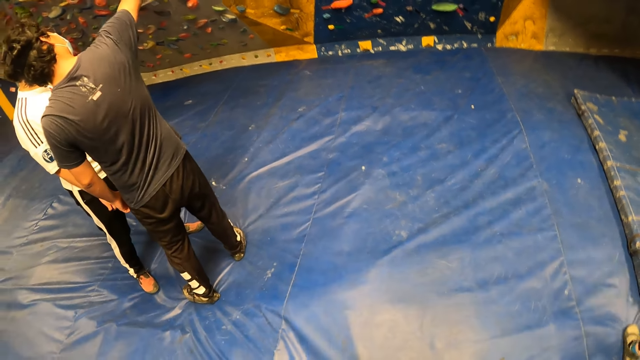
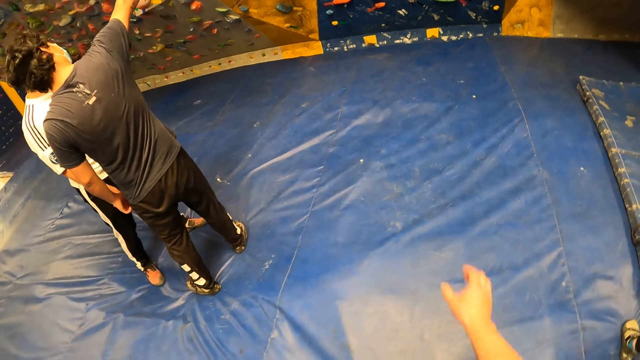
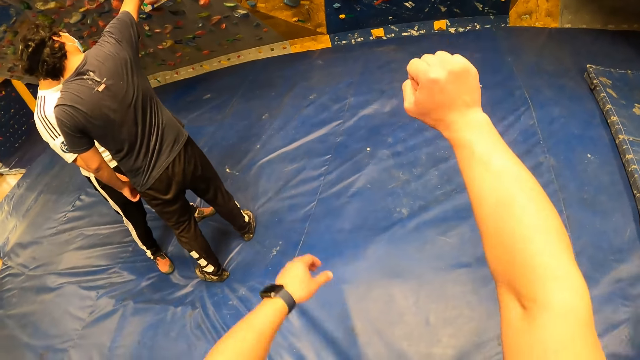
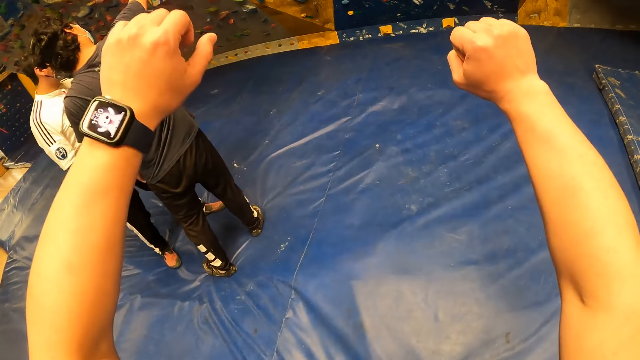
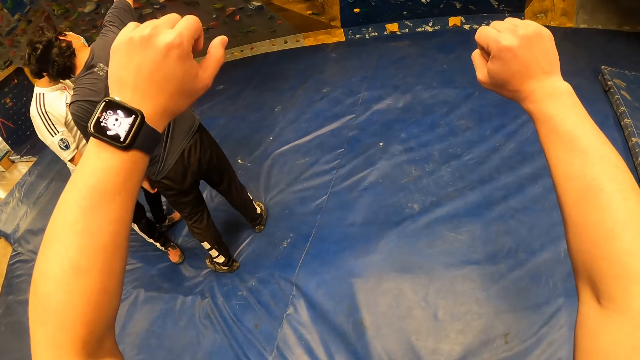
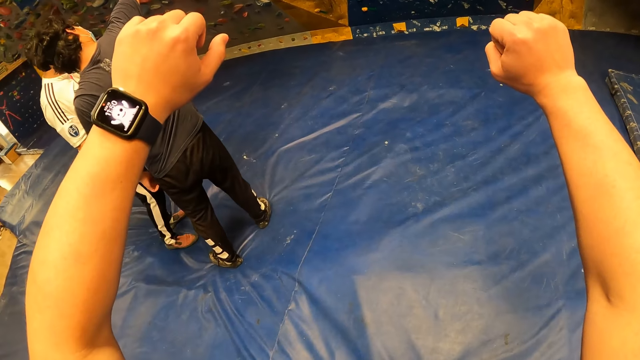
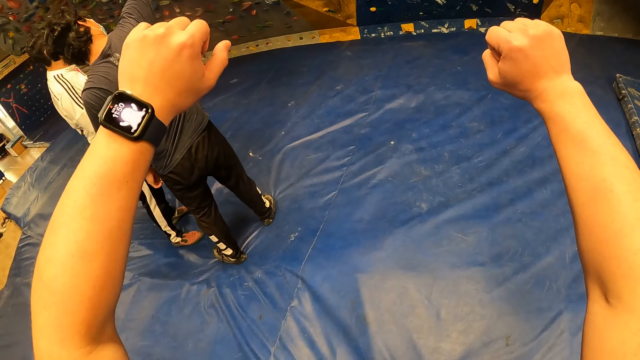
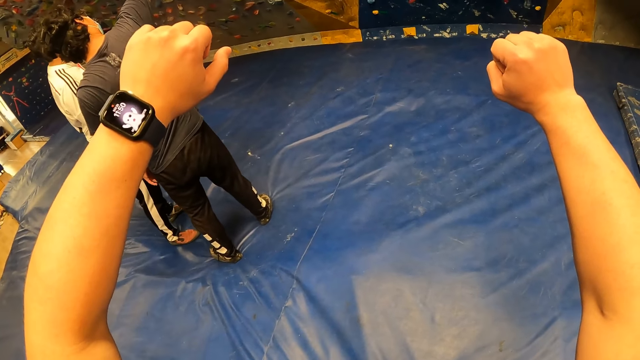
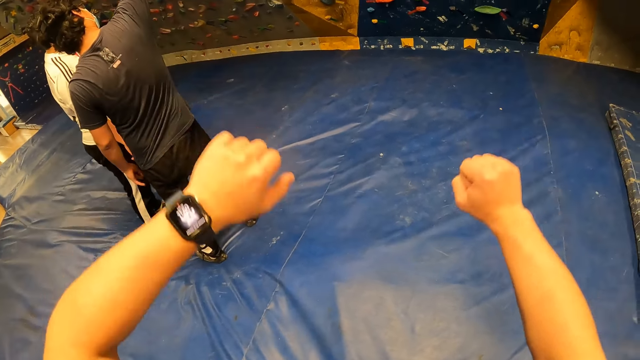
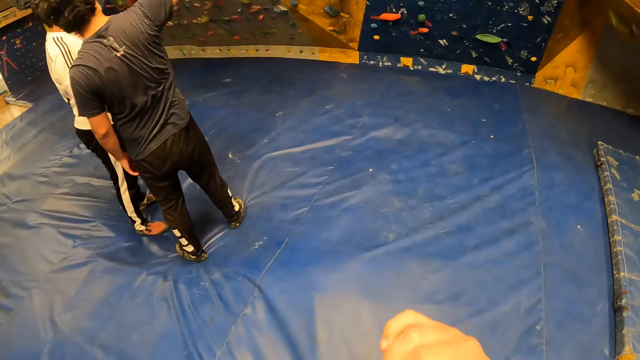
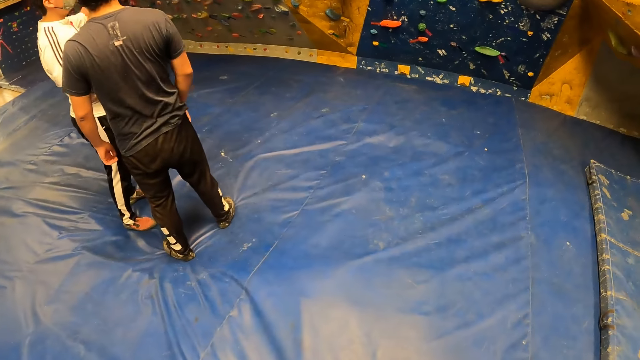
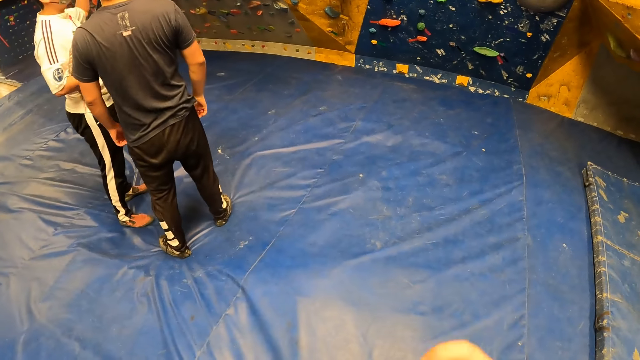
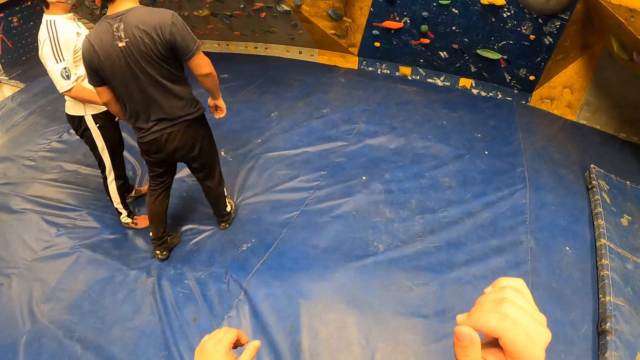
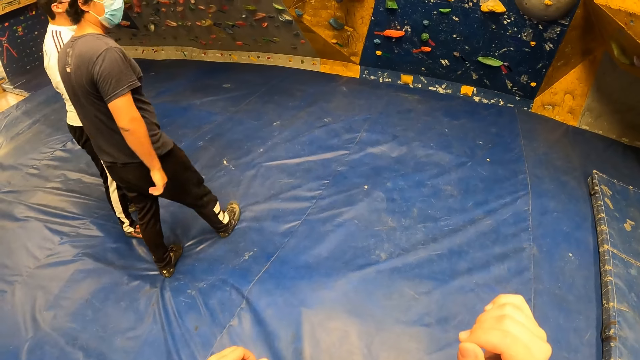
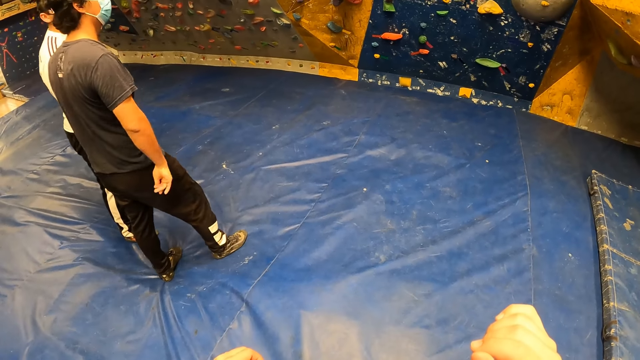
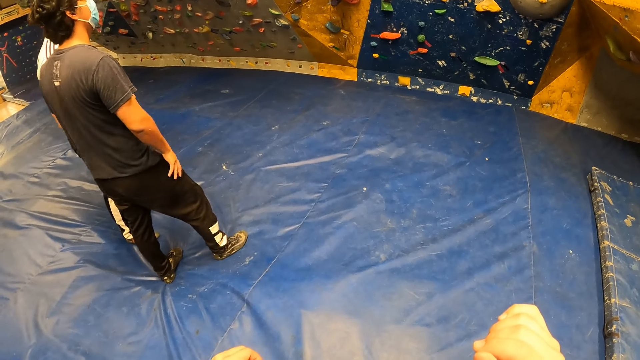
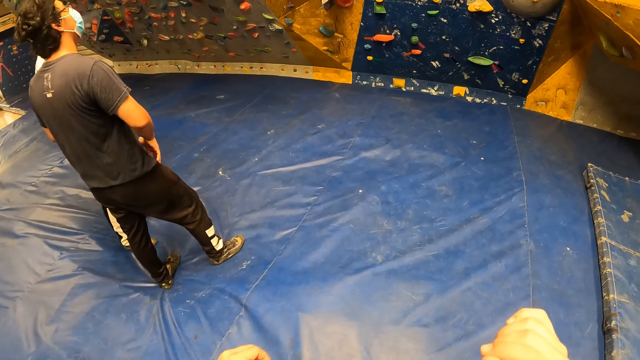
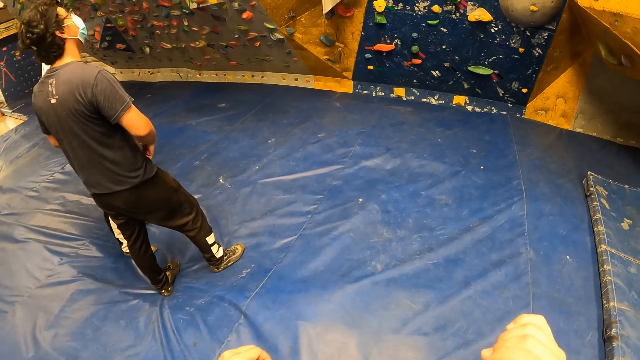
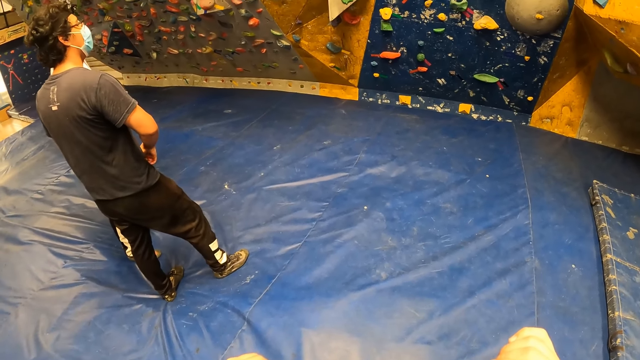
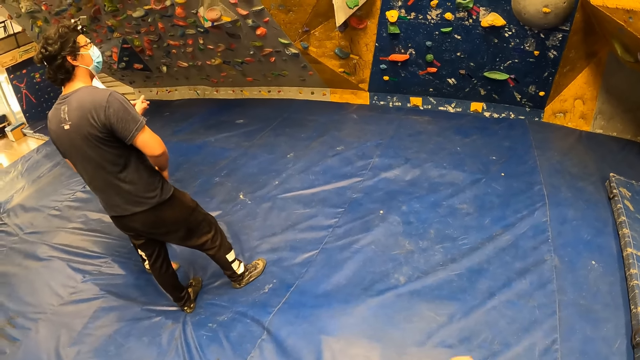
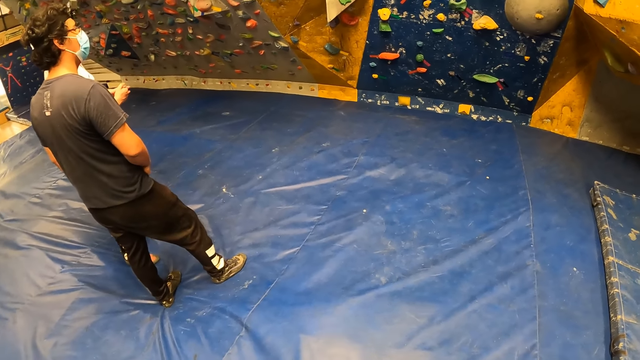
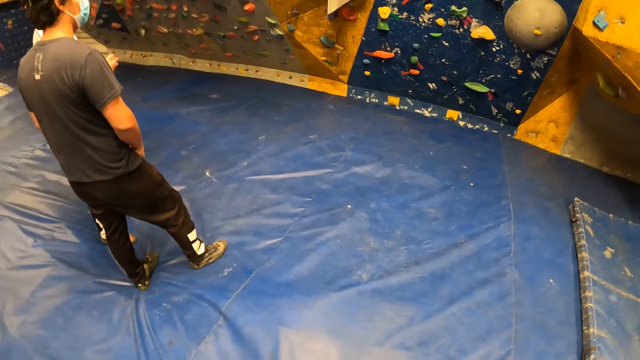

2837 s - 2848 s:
The camera wearer raises her hand. She looks at her hand, lowers her hand and looks around.

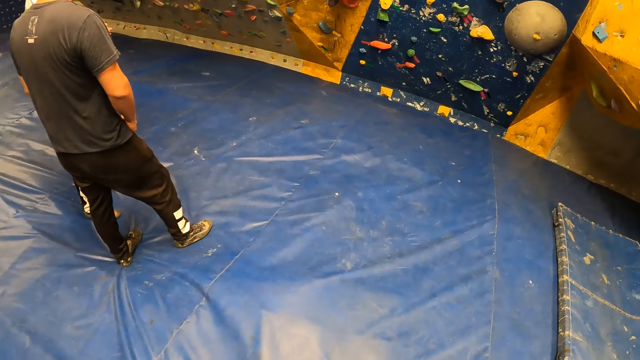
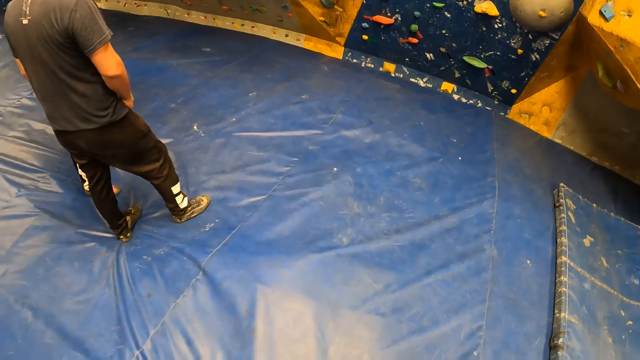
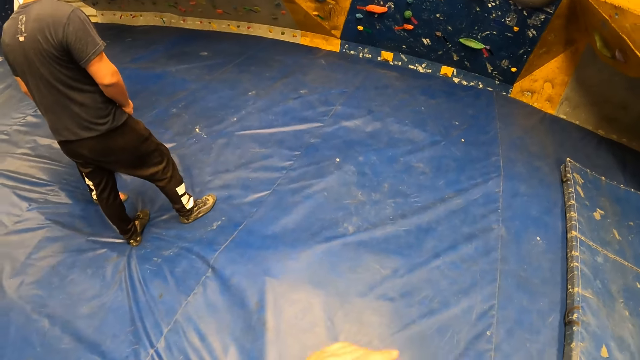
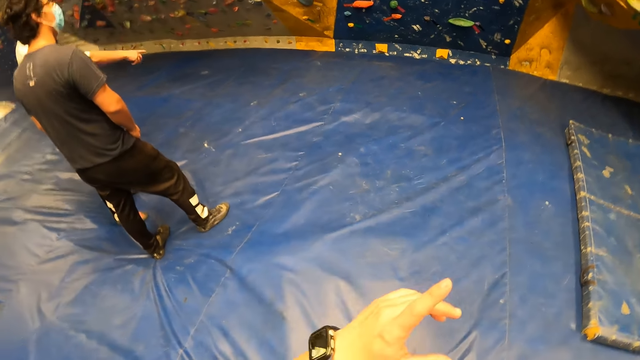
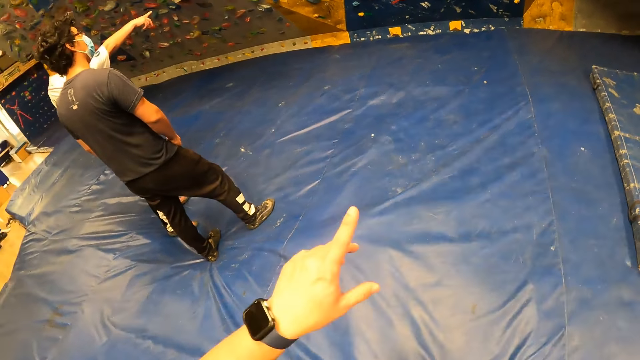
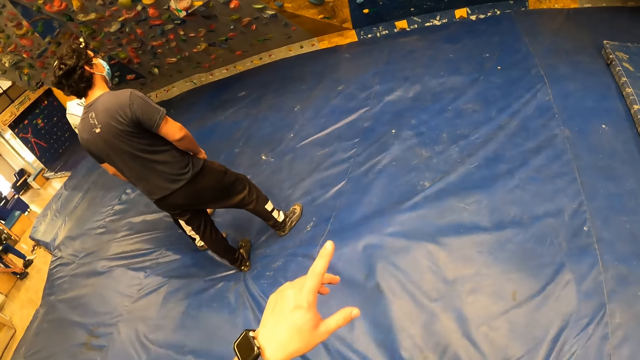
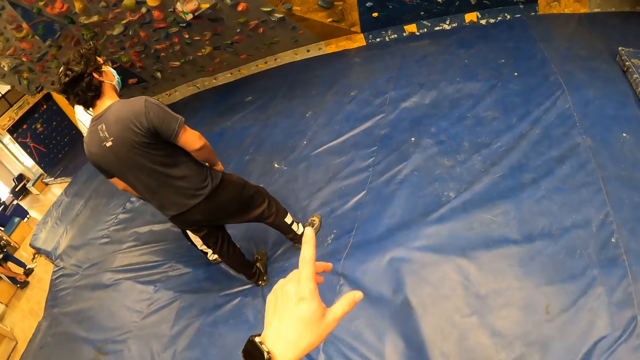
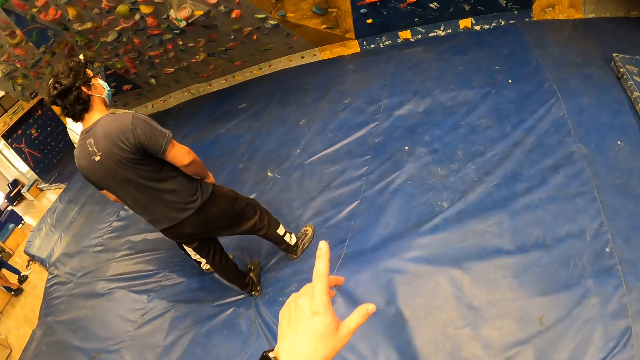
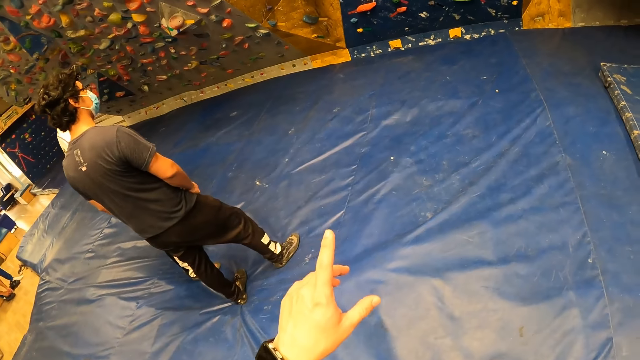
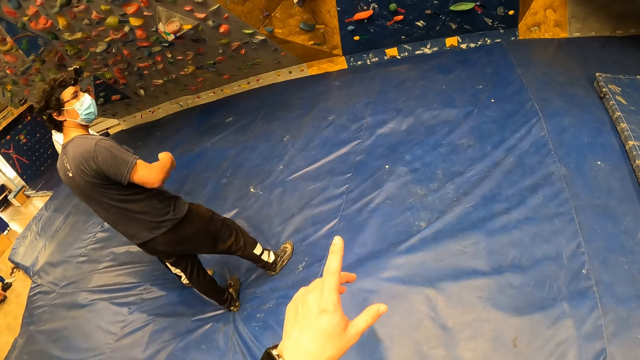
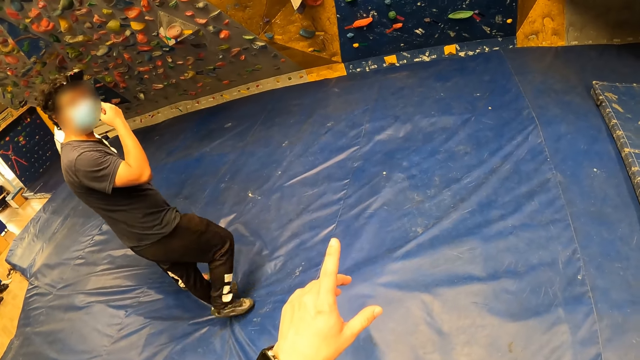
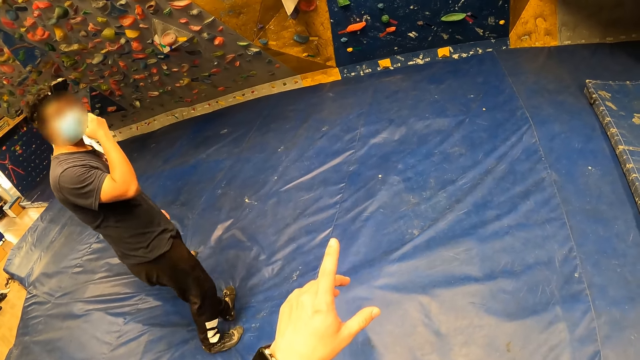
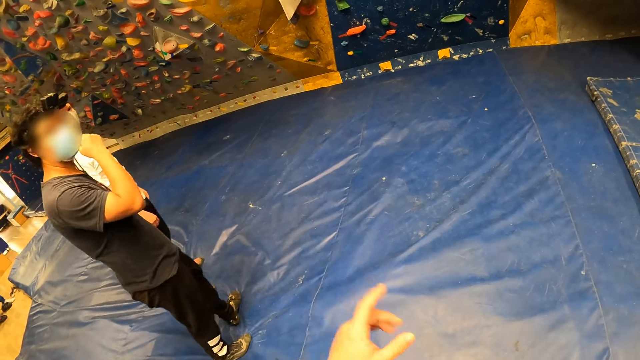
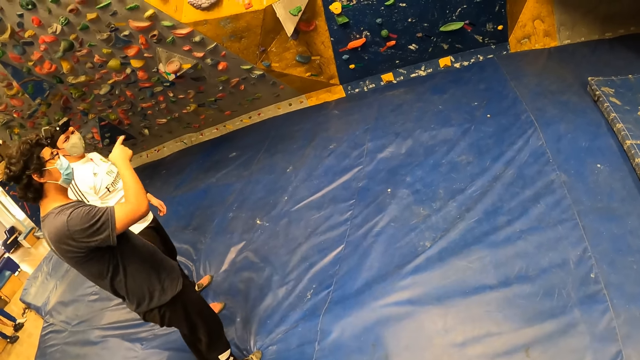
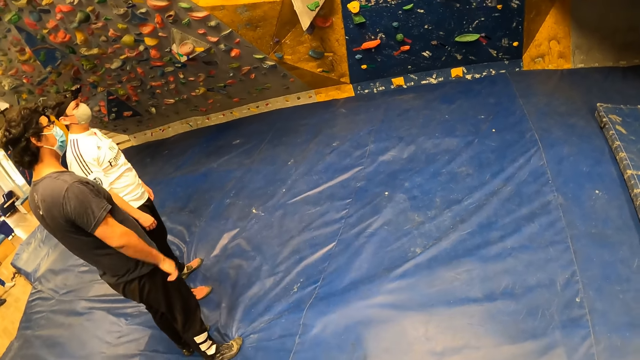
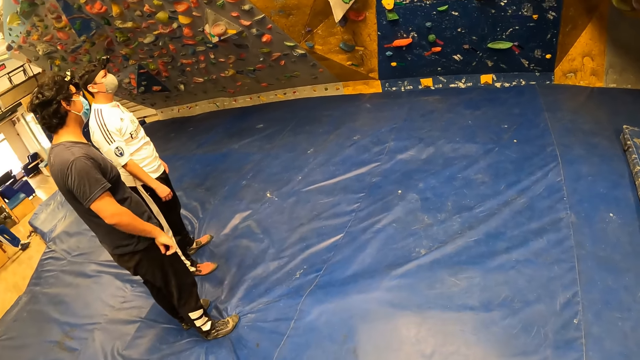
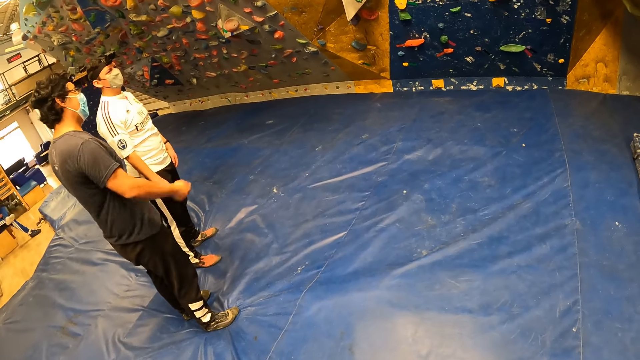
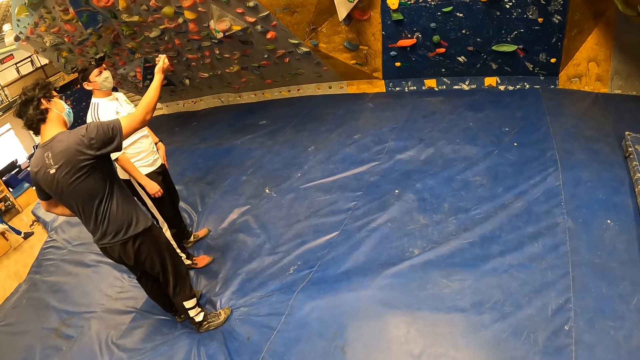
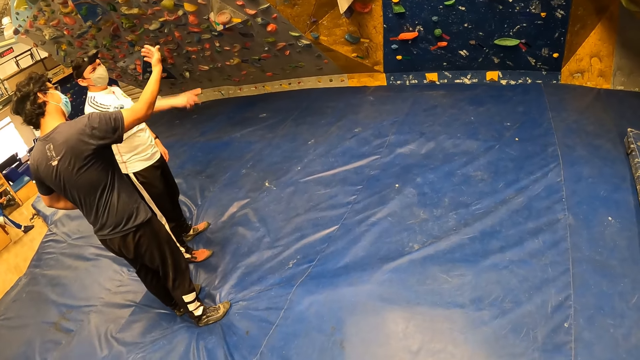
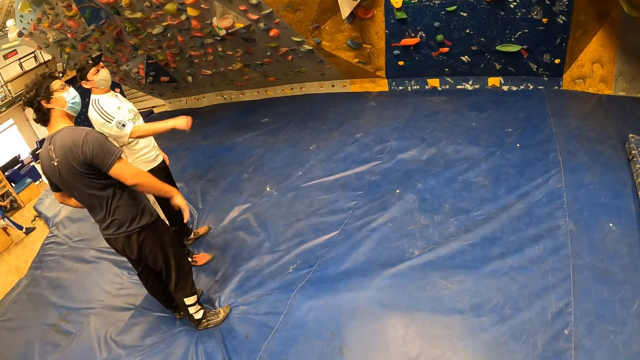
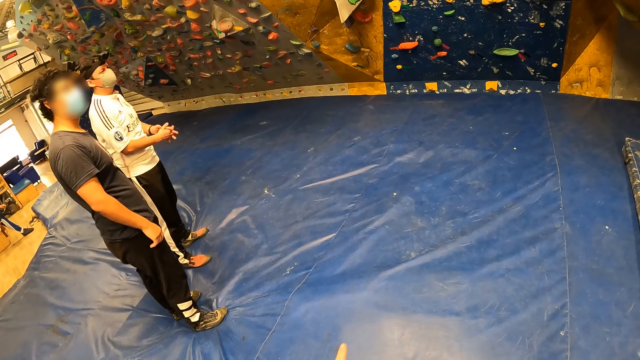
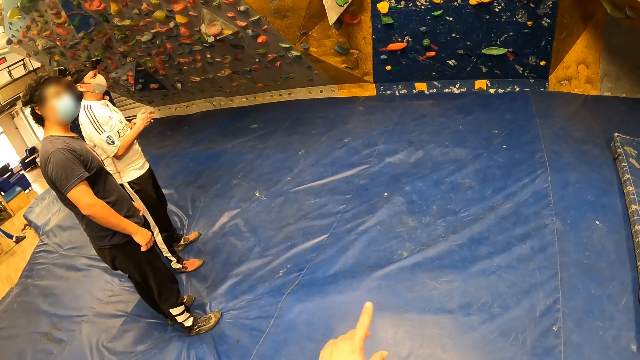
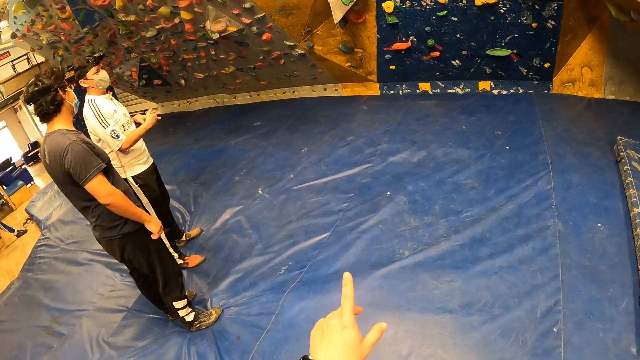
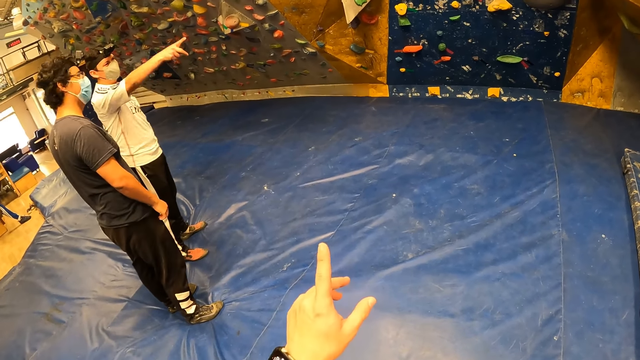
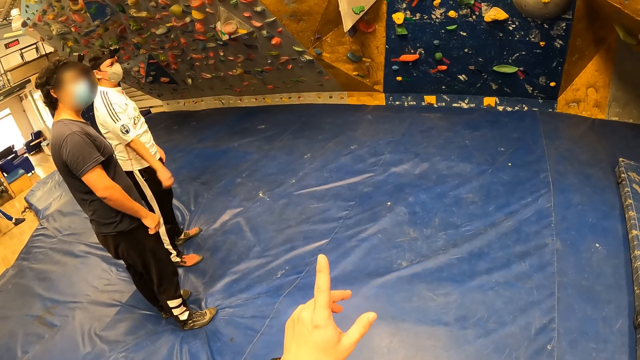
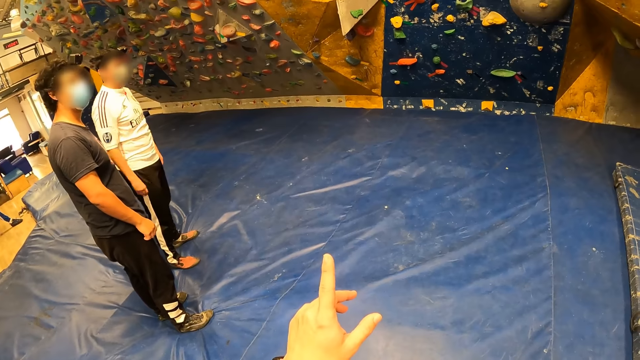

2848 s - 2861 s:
Another man points his right hand to the bouldering wall. The camera wearer points to the bouldering wall with his right hand in the gym. They dialogue with a man. The man touches his face with his right hand. The camera wearer lowers her hand. The man points to the bouldering wall with his right hand. The camera wearer looks around. The other man points to the bouldering wall with his right hand. The camera wearer points to the bouldering wall with his right hand. The other man points to the bouldering wall with his right hand.
